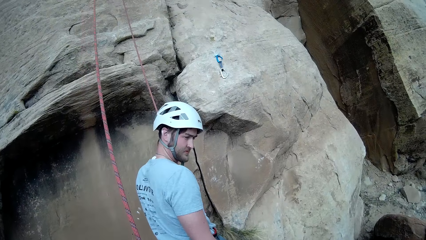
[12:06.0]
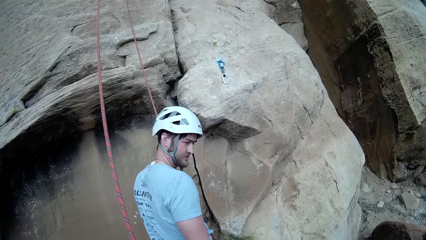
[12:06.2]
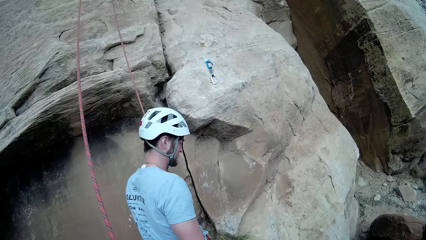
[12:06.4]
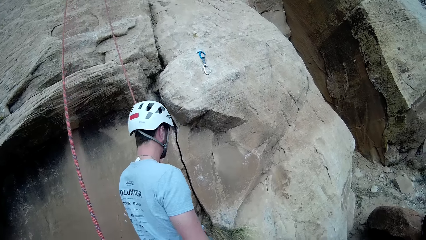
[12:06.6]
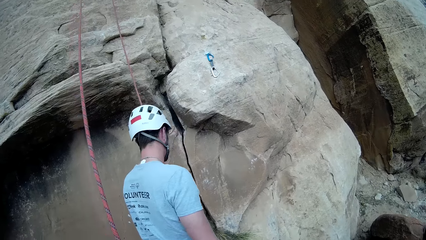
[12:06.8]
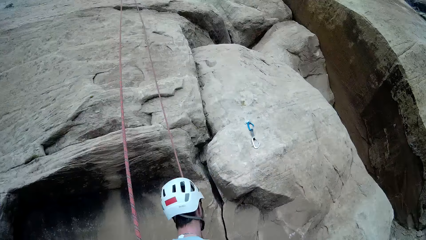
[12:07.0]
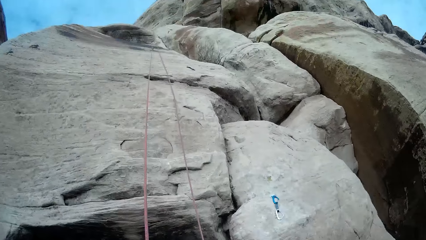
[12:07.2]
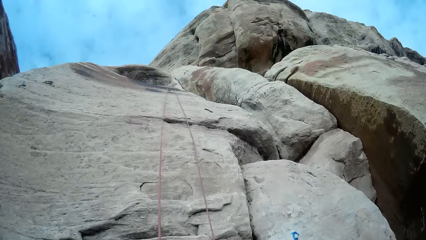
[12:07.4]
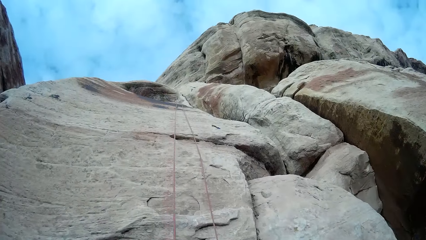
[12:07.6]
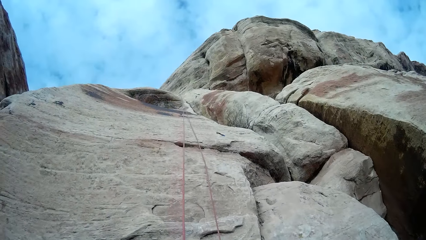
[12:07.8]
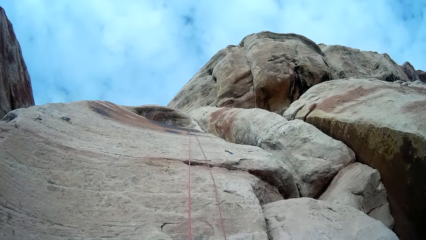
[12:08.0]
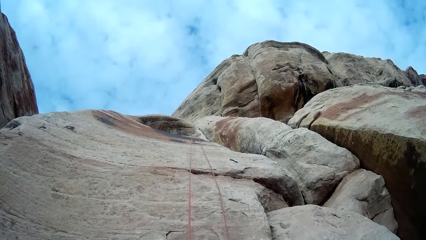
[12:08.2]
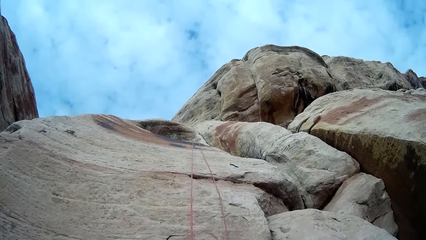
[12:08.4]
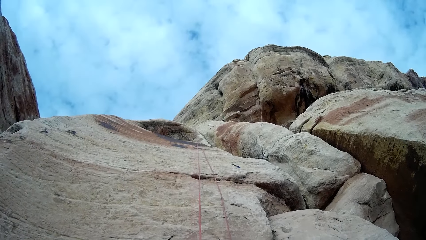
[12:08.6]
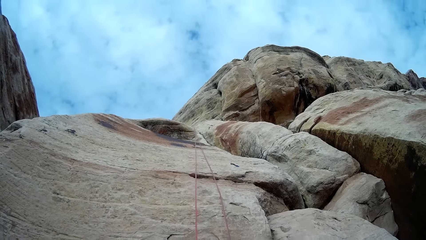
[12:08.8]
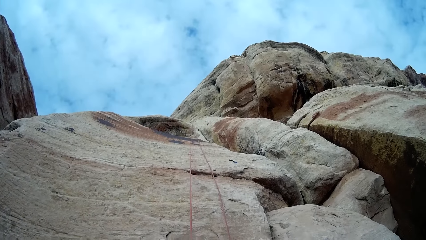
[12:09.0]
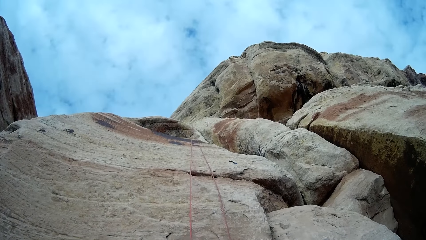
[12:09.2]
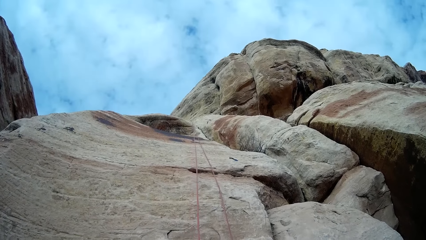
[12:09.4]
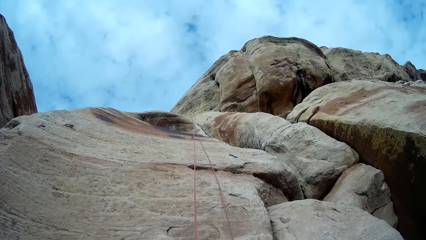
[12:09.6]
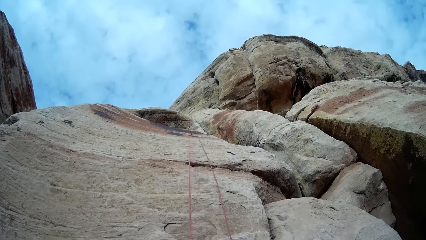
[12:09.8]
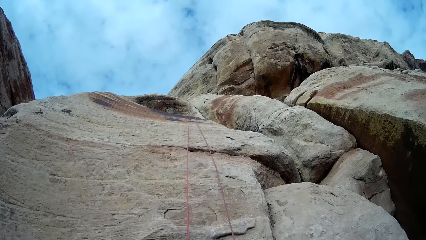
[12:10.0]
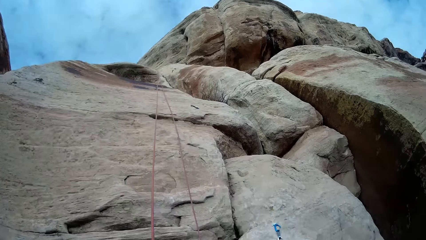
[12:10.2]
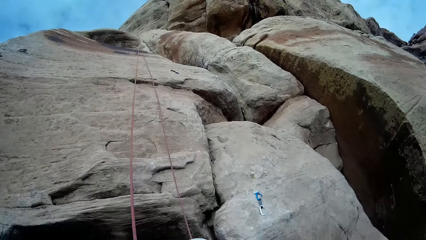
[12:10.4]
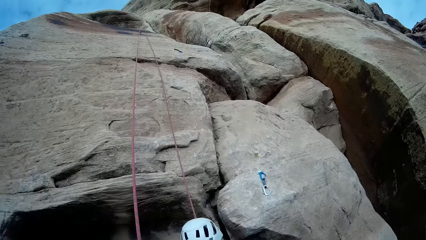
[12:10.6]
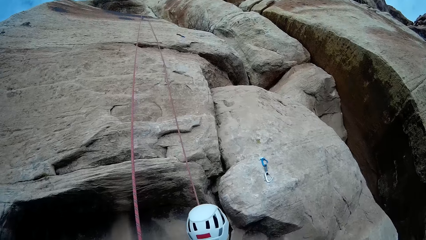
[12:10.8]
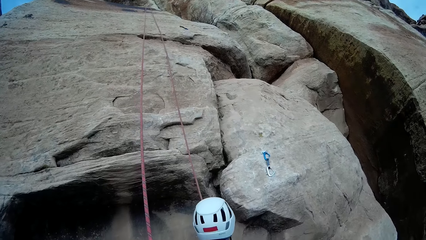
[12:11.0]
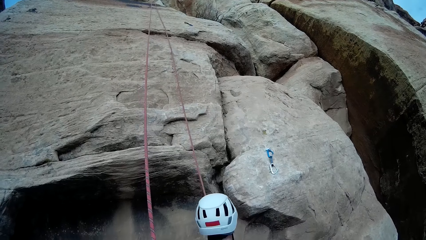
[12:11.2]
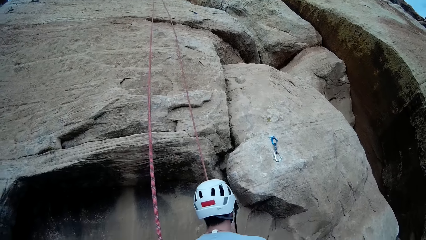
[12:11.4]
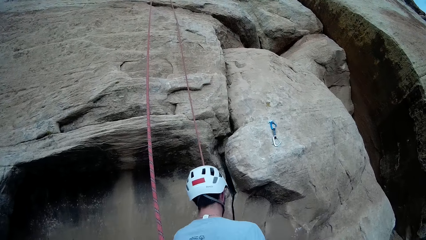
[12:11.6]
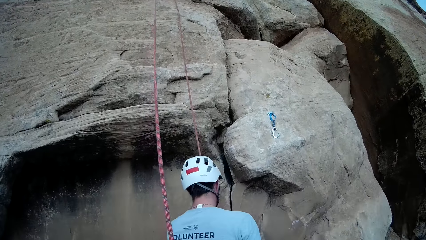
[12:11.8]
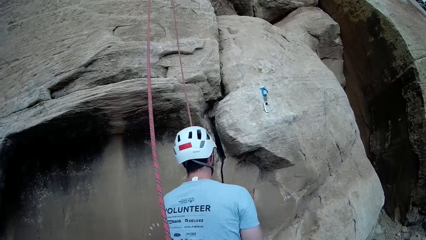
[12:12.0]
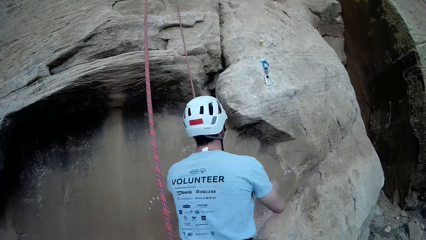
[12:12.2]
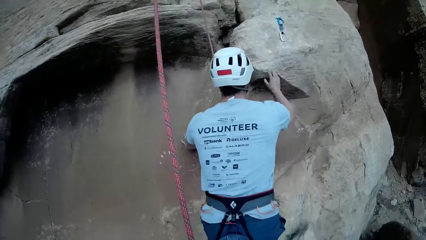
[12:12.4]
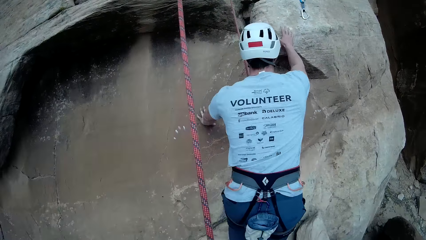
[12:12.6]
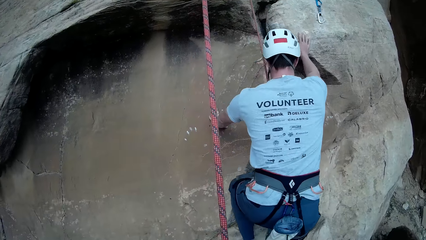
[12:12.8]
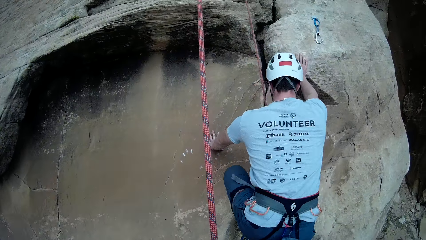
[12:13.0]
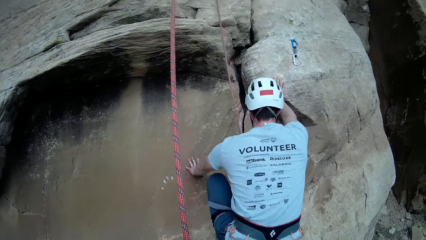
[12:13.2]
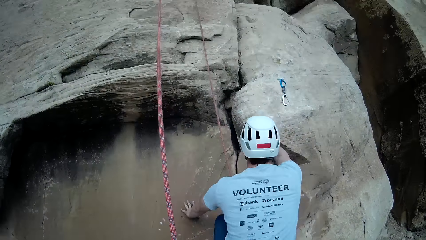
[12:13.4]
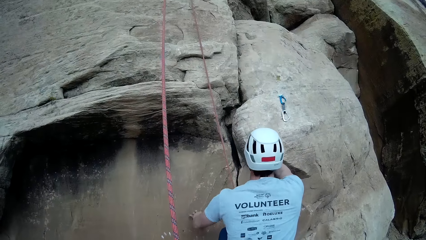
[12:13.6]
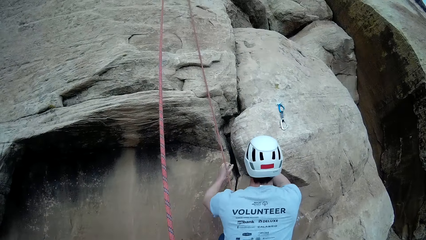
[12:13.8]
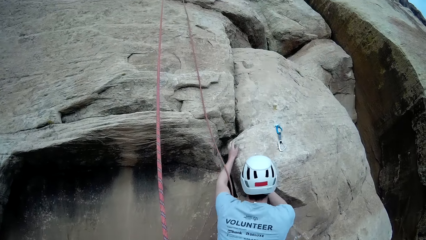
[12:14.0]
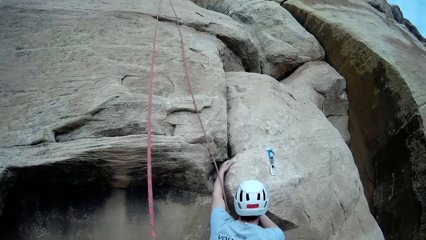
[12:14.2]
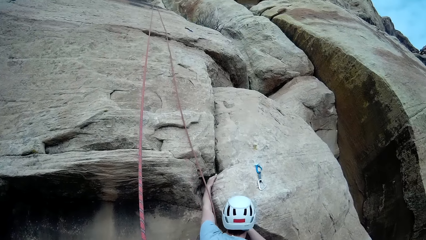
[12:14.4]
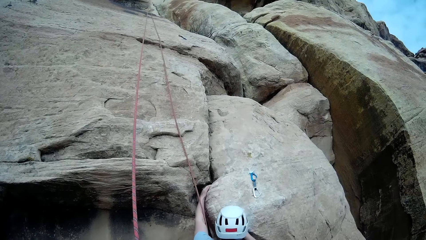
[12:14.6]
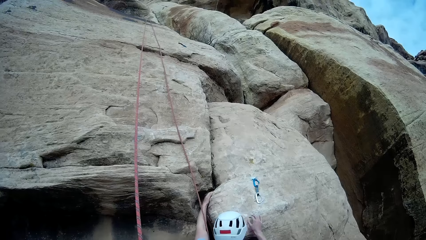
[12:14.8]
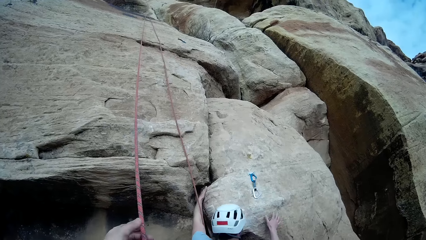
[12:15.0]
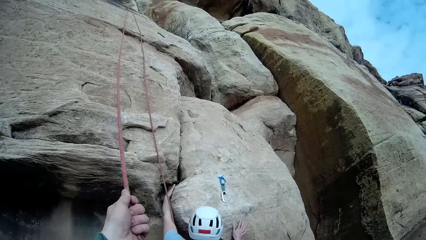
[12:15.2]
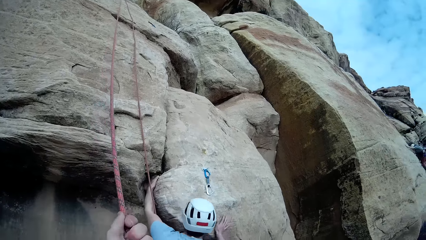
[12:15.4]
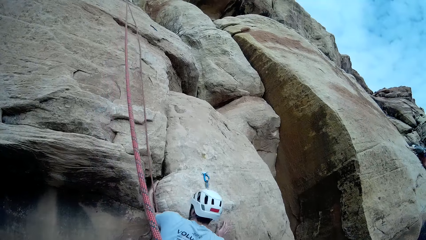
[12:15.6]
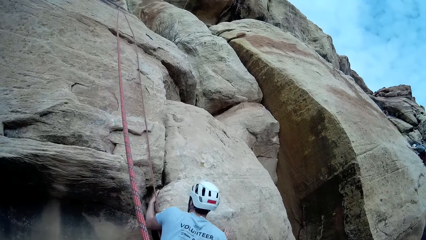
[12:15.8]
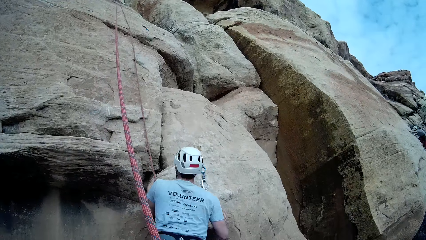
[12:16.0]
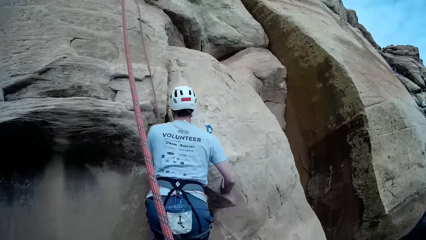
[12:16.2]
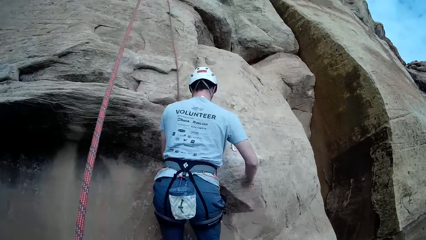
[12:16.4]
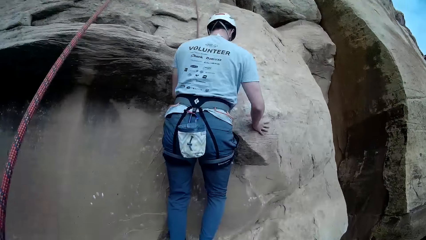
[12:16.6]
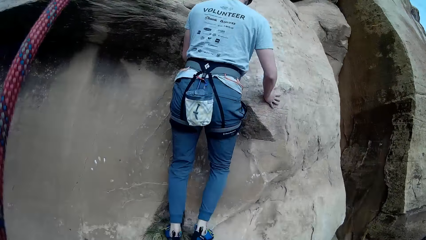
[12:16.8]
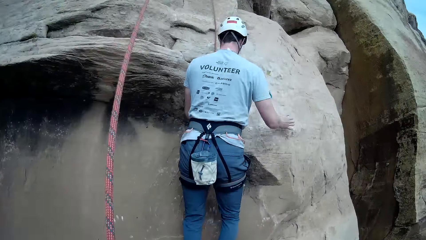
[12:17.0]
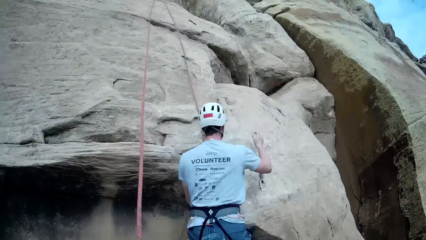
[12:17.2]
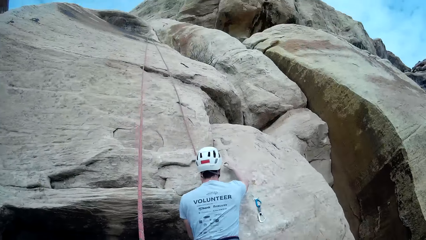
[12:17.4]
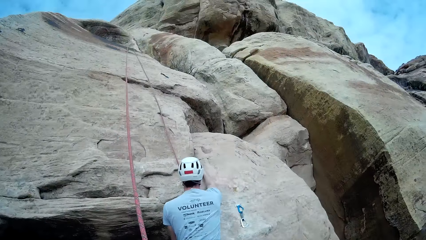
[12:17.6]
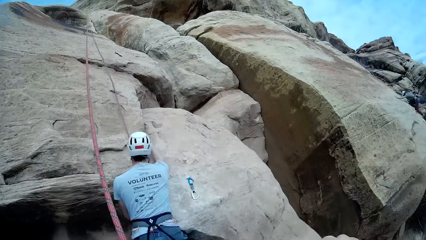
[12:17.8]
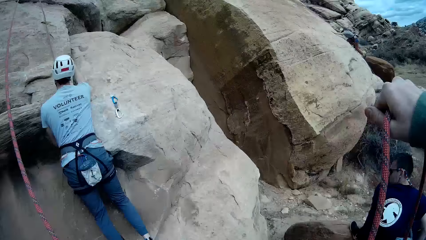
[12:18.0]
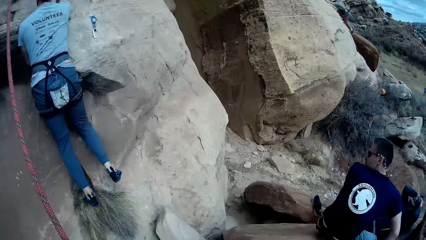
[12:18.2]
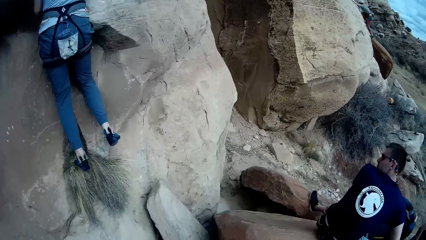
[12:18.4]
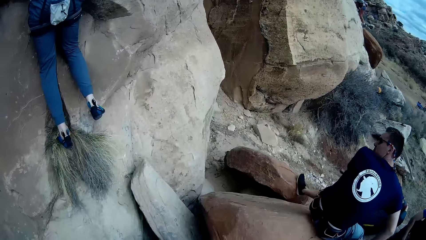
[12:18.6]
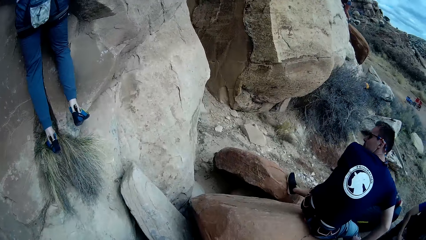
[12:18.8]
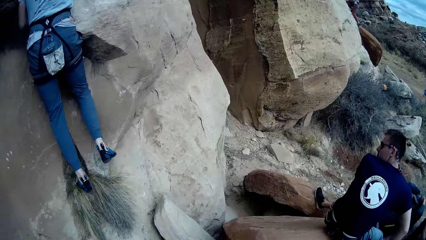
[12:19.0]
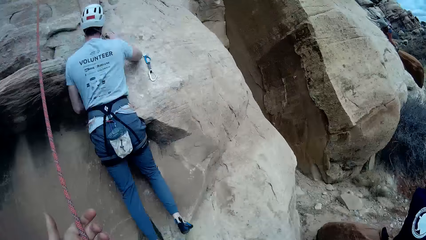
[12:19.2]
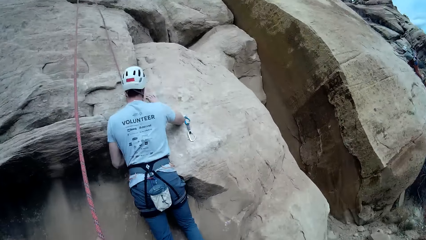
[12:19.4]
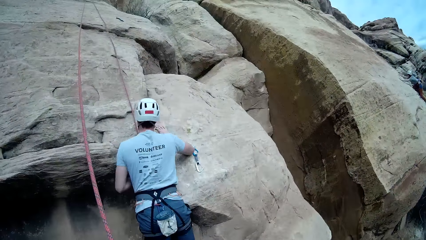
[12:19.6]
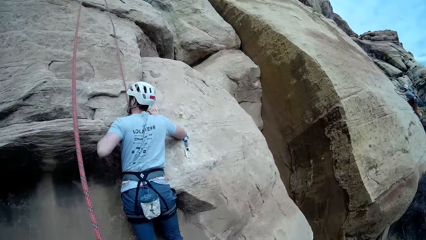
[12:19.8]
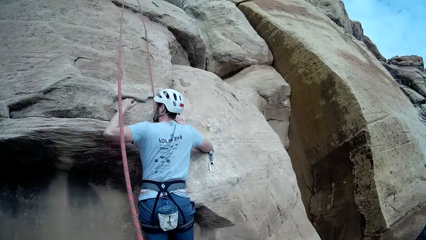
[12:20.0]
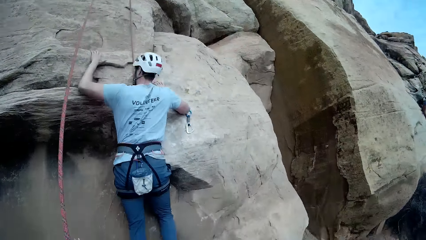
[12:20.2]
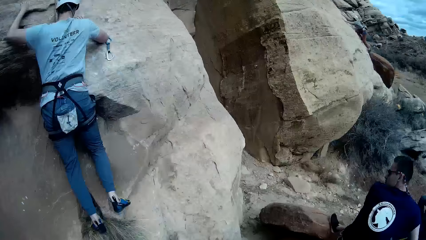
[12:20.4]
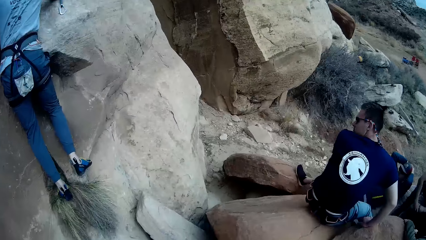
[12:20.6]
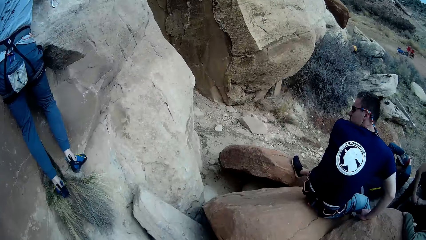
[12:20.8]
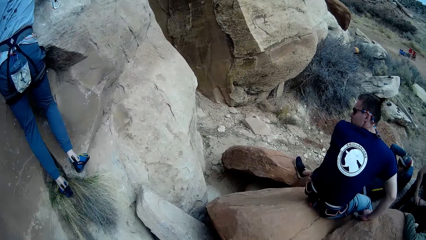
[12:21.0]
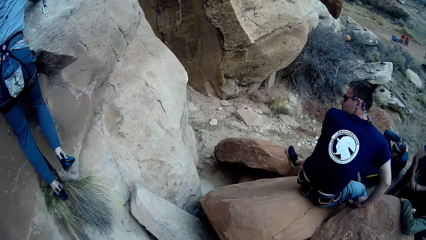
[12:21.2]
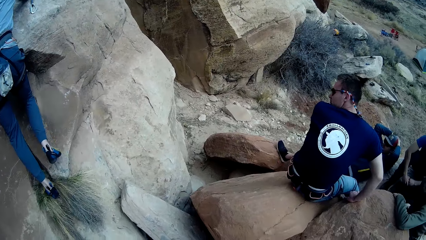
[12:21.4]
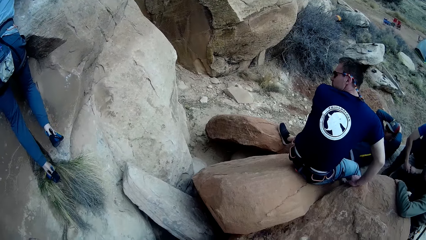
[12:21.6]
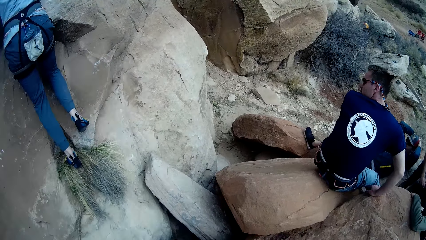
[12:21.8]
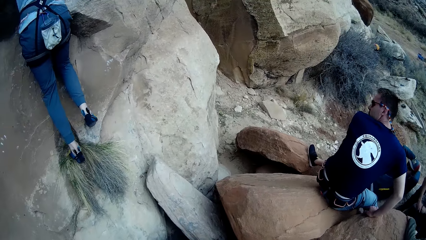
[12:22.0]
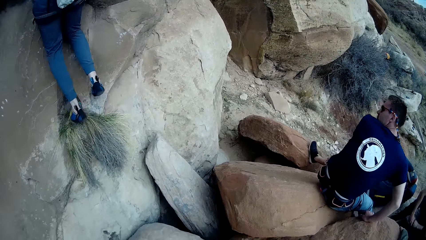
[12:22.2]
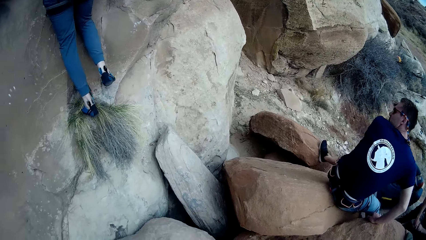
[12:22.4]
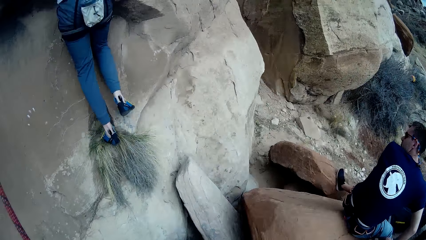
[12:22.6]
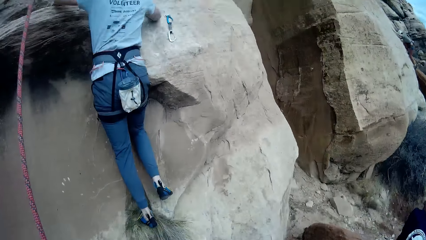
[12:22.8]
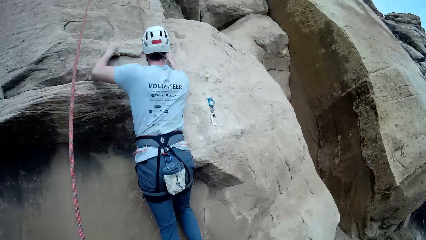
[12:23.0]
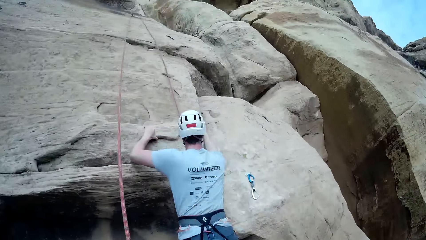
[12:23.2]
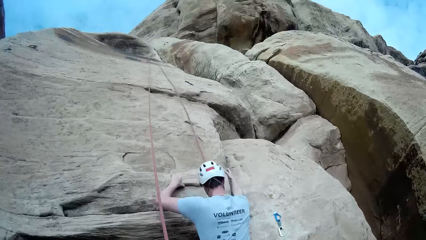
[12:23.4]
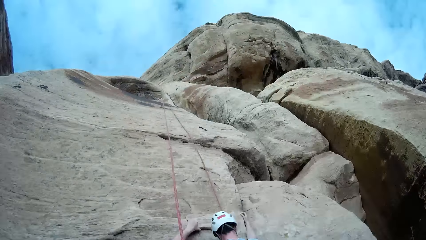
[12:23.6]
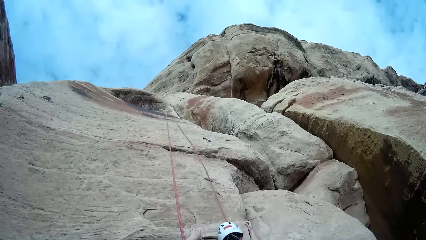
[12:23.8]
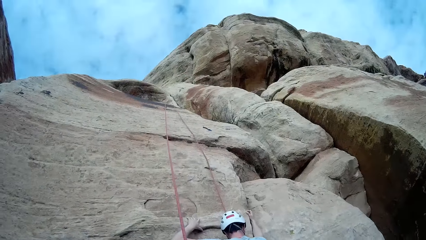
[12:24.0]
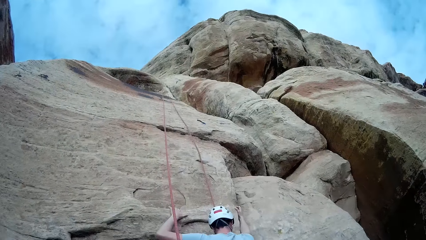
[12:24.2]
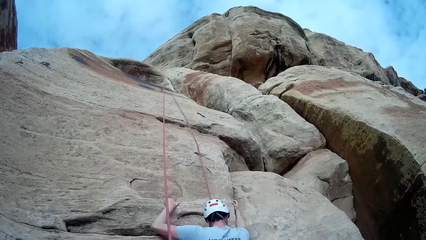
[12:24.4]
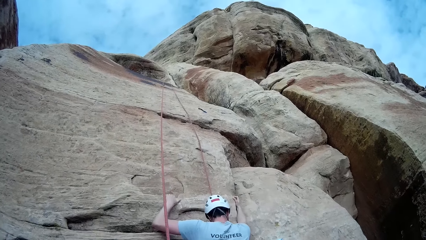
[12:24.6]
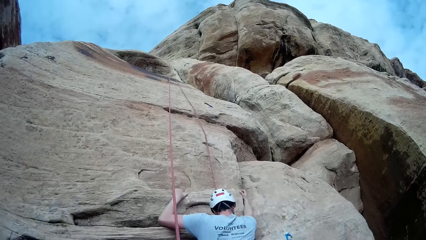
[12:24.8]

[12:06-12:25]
A man ascends the mountain. The camera wearer pulls the rope with his left hand. He pulls the rope aside.
